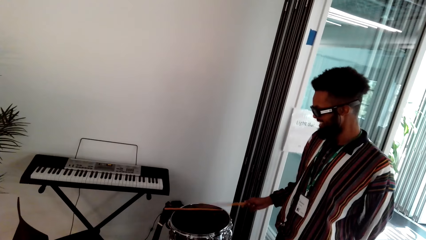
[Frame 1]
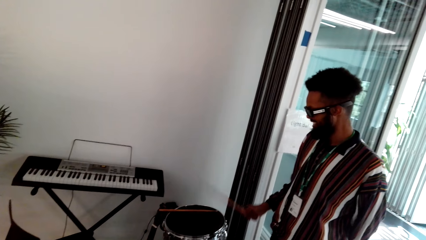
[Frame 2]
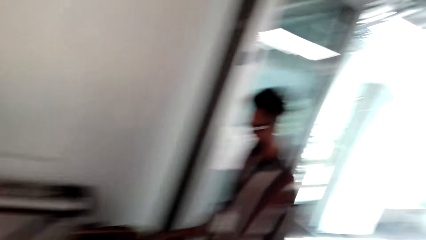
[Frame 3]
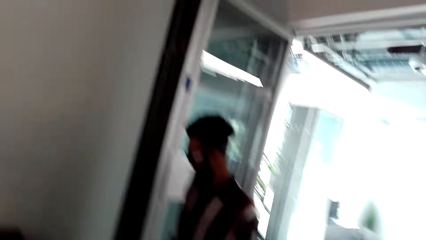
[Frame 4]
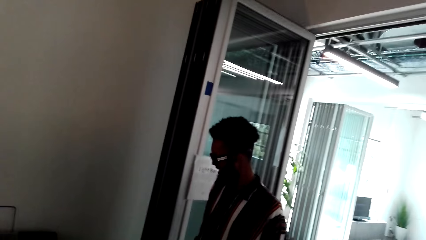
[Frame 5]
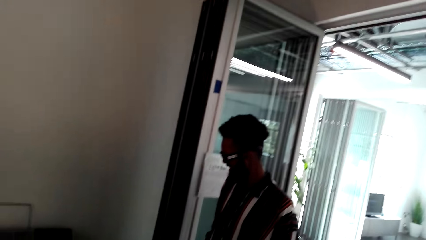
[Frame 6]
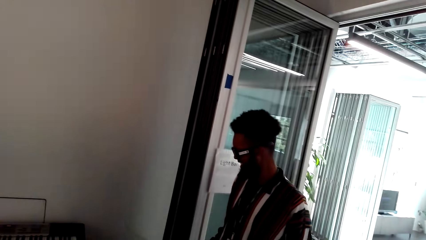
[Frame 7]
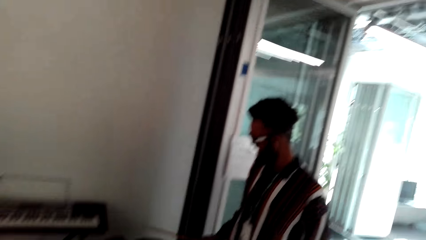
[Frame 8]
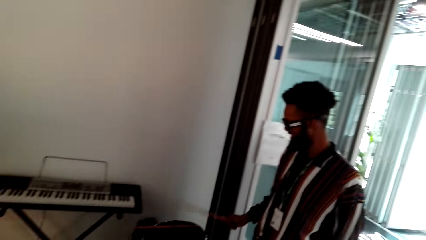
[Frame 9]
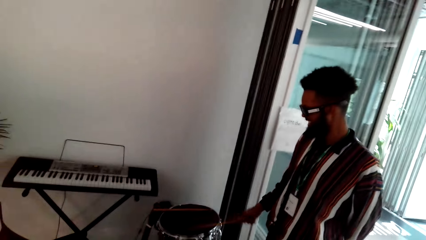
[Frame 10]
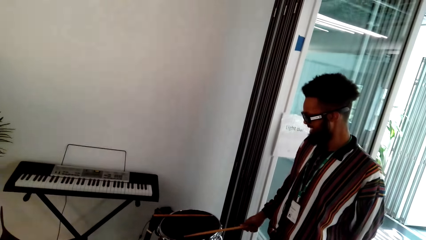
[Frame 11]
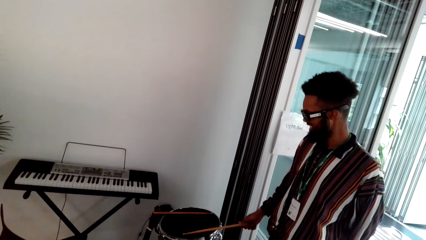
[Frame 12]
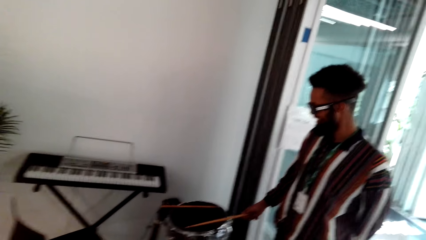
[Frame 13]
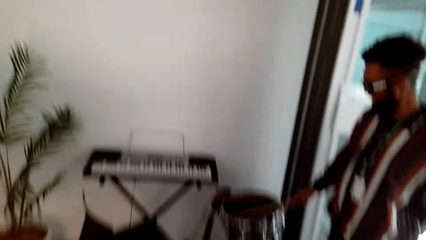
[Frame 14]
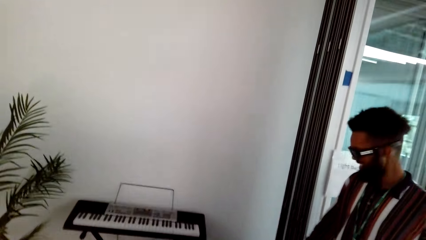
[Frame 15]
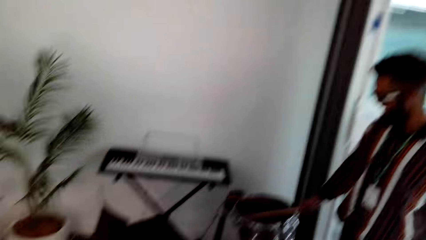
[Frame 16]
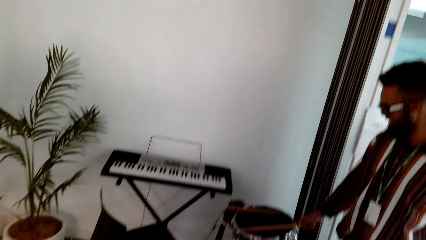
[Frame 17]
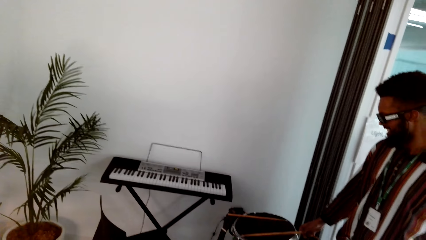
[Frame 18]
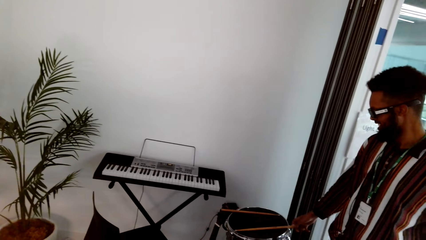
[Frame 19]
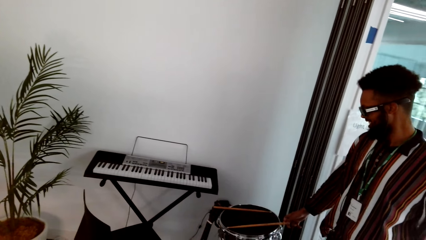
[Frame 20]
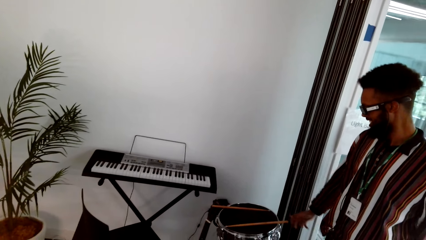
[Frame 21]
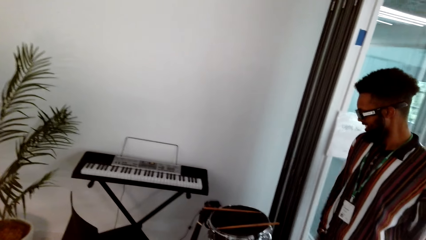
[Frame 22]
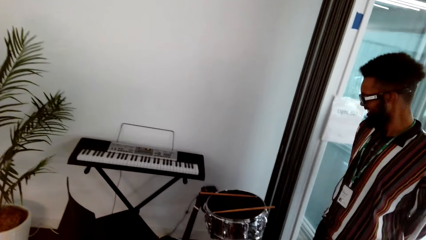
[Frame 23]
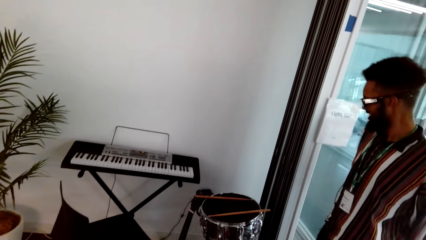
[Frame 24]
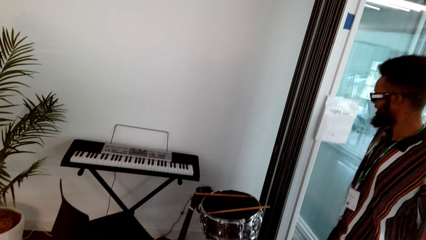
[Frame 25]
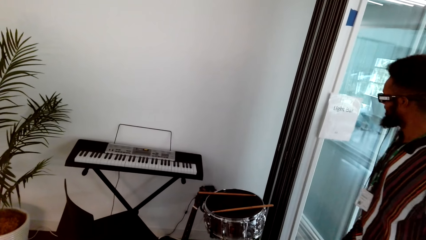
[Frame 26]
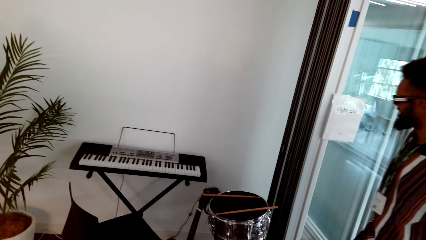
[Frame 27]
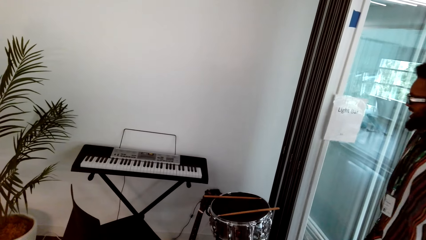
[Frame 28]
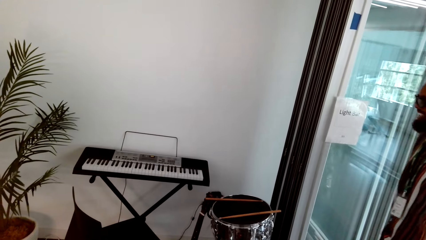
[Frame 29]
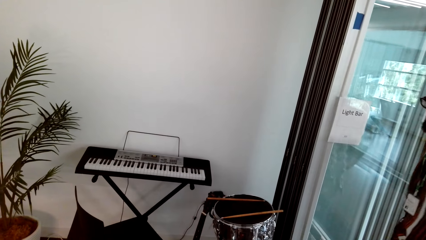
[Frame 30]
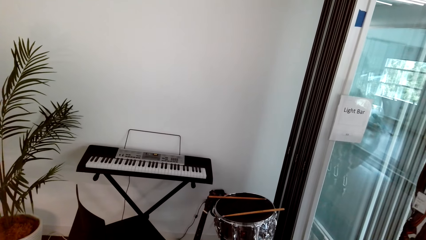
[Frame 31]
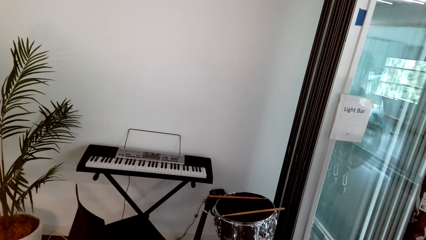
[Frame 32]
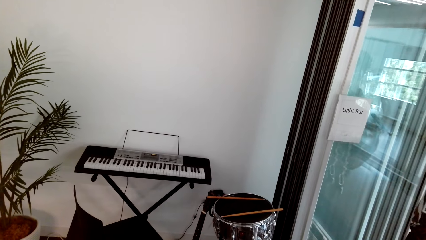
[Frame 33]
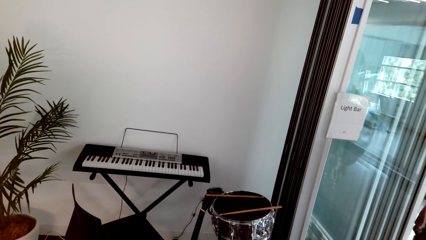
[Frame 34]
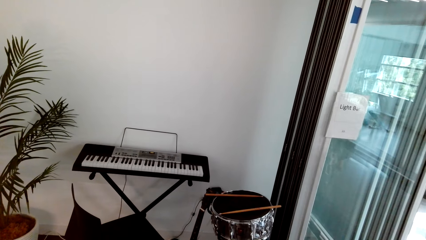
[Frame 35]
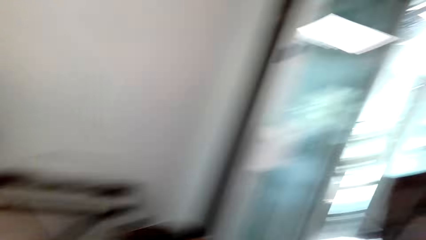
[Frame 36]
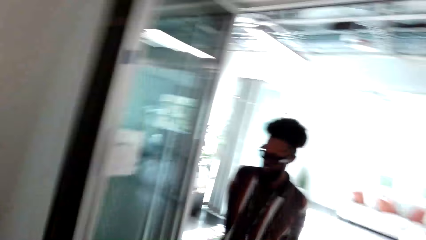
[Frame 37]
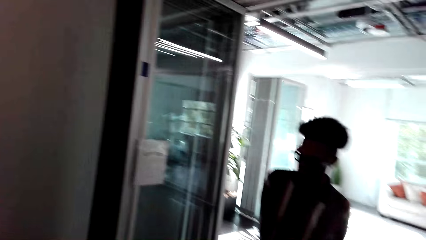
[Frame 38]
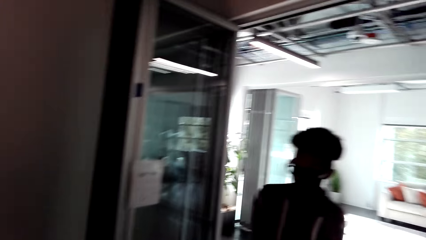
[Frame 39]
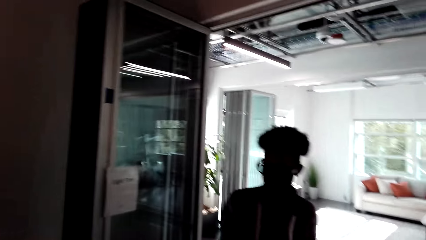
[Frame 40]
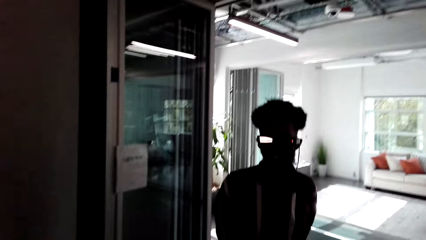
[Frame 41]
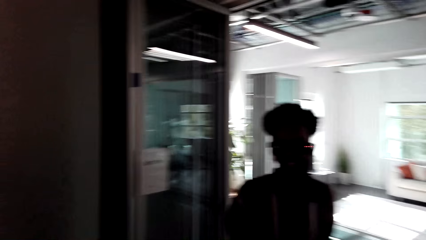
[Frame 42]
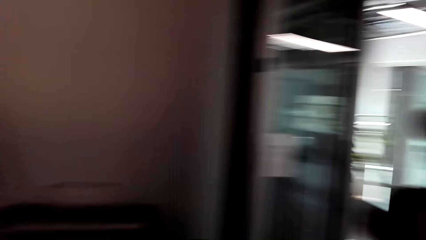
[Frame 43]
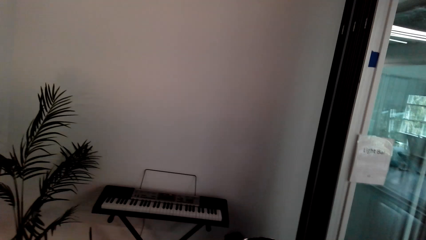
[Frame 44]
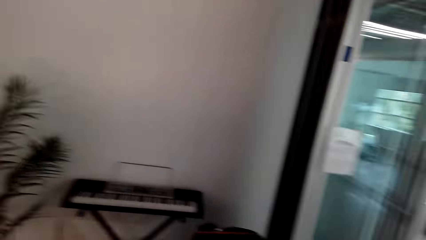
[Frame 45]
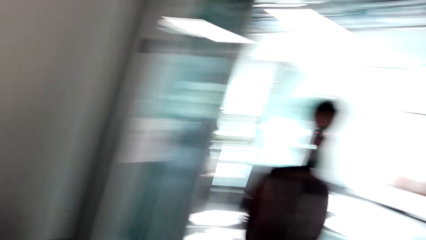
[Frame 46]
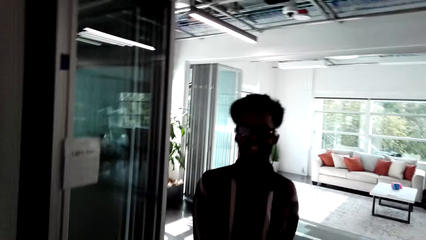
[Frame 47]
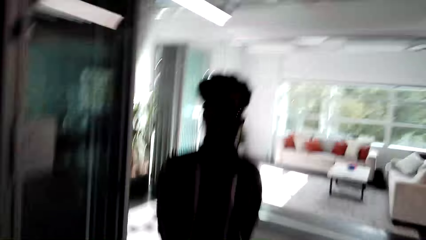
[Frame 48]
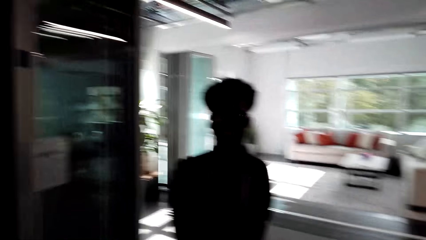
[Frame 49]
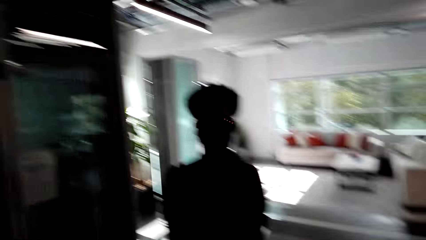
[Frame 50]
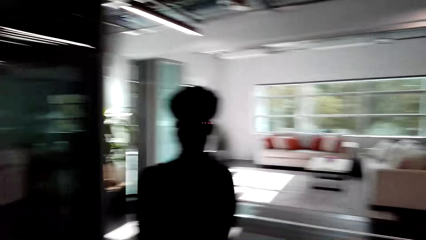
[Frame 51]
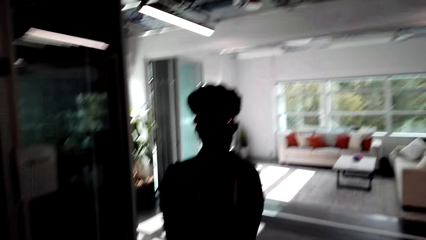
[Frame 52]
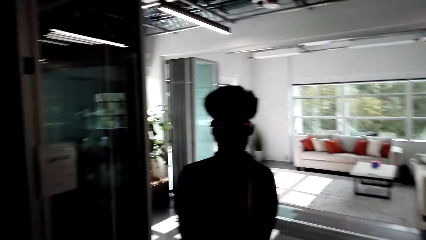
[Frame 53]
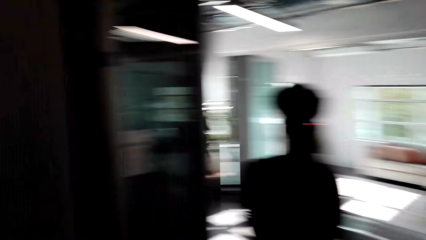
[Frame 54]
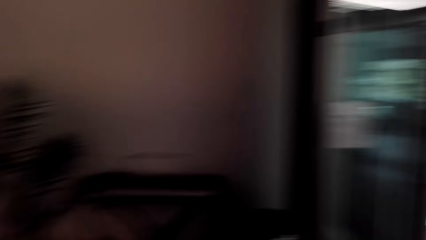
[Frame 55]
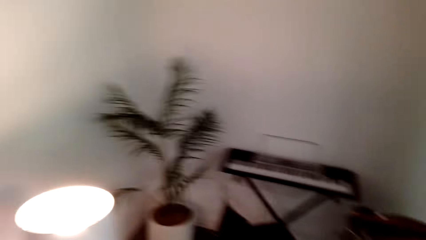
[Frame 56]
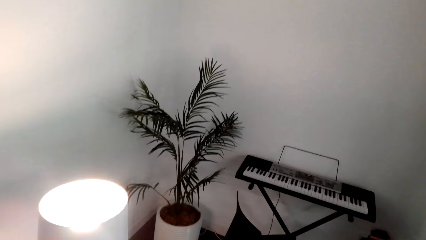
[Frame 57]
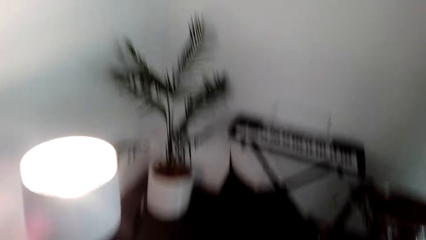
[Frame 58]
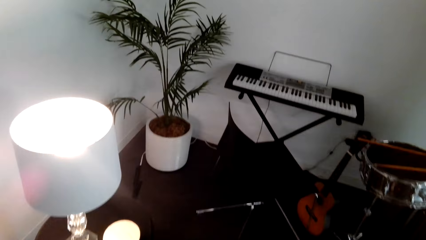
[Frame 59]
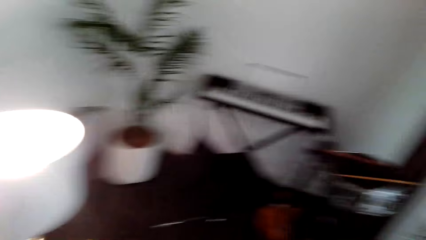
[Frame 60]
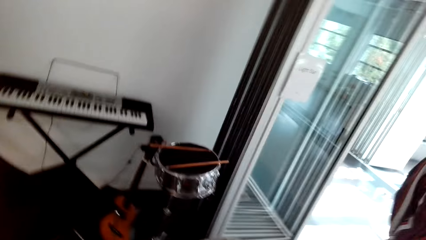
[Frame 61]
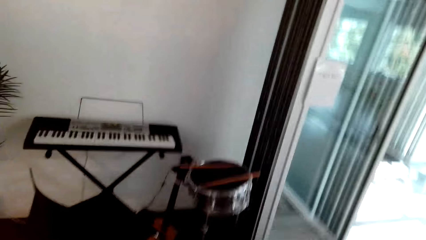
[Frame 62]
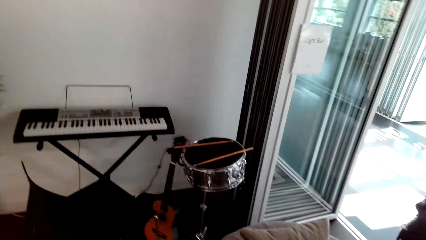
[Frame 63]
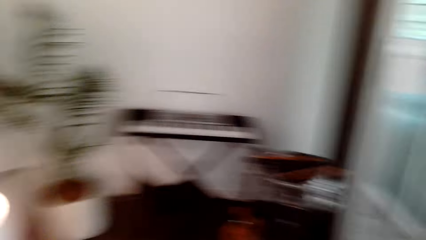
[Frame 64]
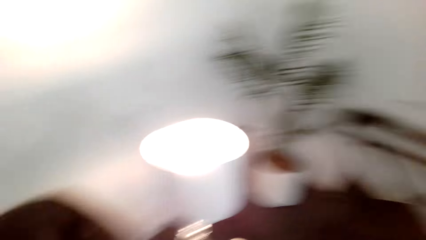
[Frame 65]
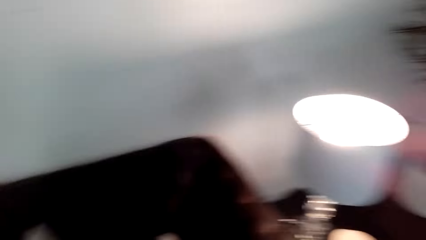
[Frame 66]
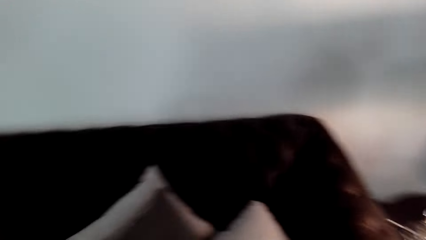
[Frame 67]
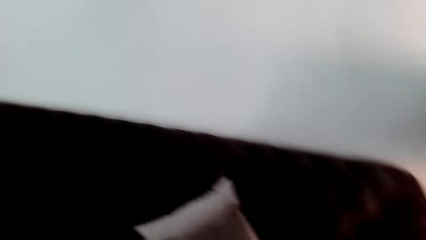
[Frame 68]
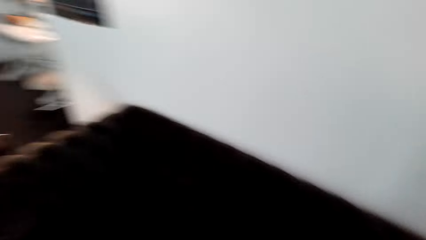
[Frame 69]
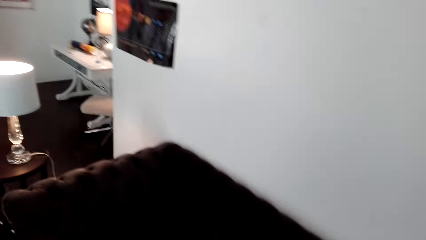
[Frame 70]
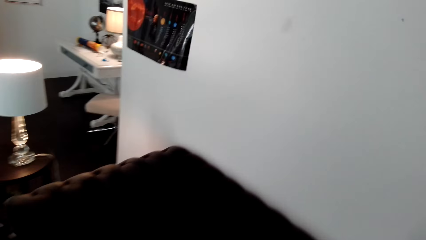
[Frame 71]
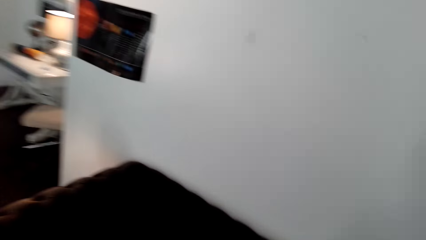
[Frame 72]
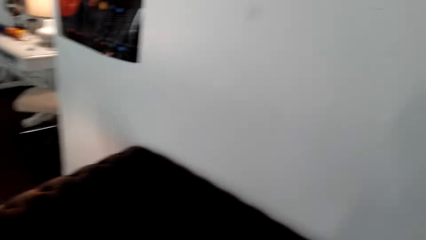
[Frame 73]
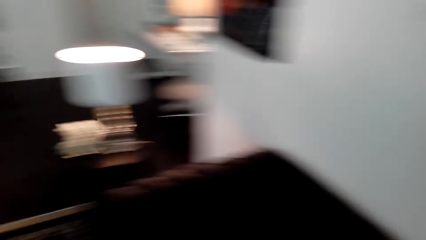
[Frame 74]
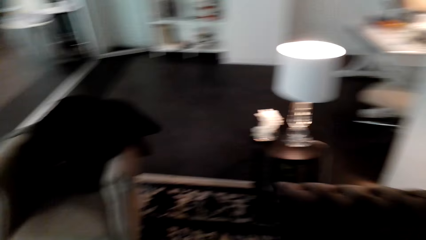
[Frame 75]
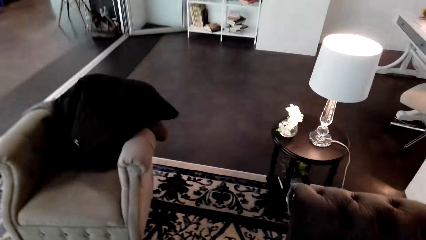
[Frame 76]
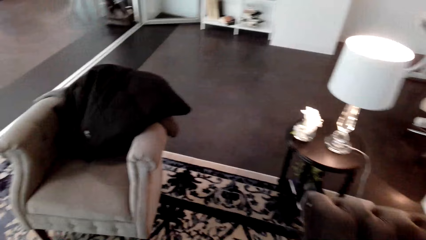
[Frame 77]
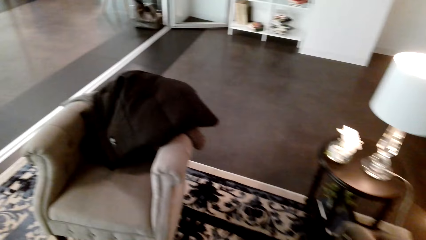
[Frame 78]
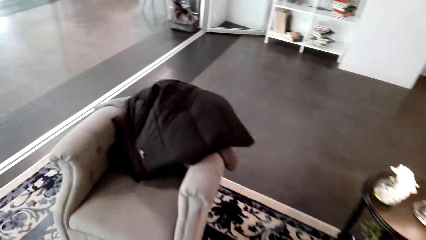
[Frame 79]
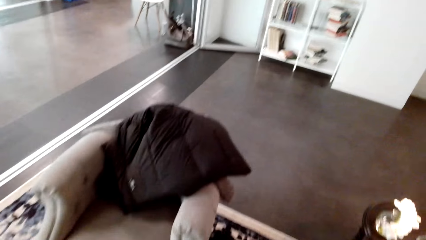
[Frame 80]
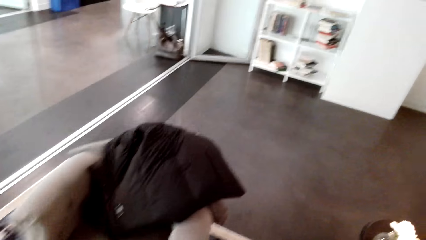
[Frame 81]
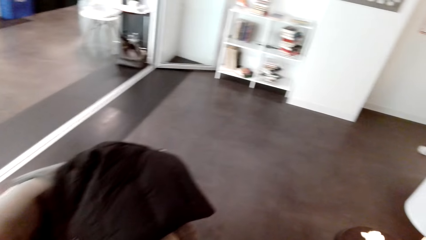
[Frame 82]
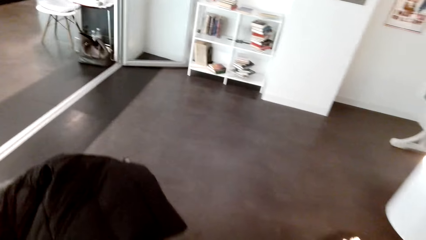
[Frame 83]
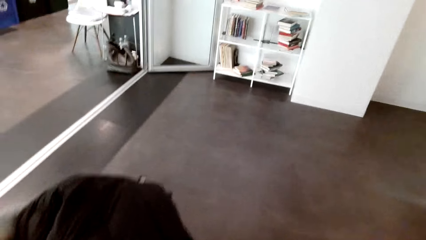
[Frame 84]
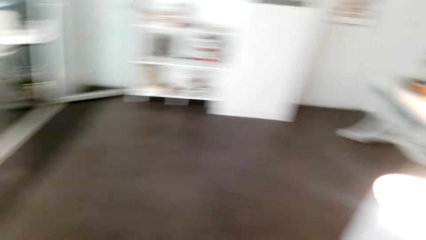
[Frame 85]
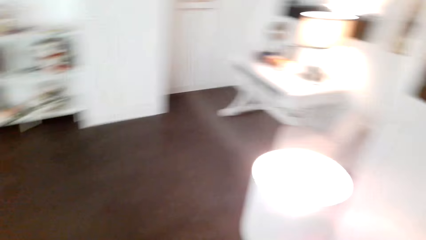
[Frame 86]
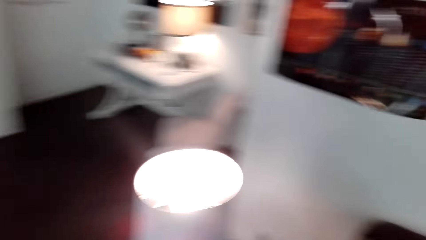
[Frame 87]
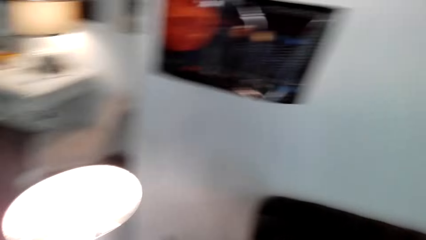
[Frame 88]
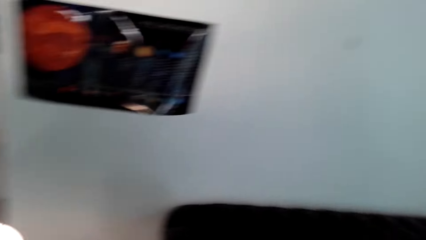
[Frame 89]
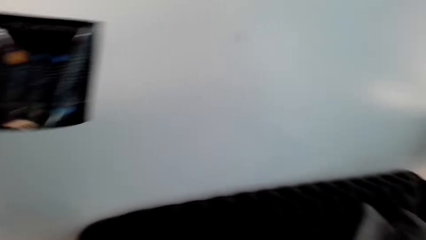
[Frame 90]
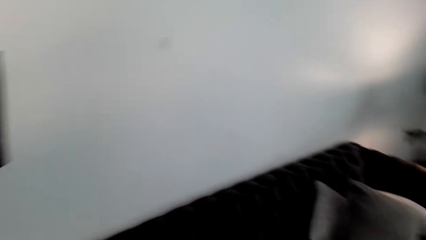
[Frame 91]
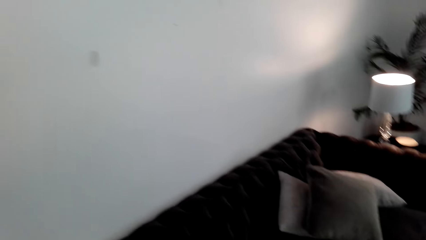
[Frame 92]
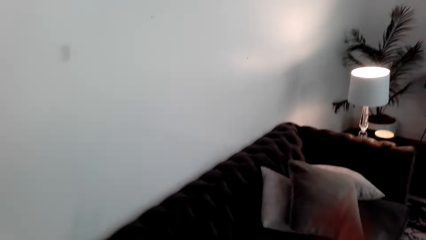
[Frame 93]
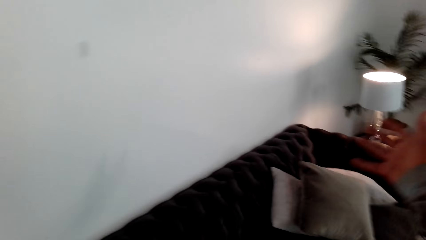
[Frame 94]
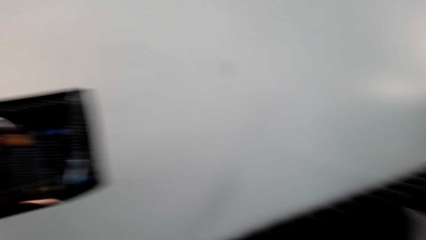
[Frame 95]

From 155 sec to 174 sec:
A man drums. The man speaks. The man drops the drum stick. The man speaks. The camera wearer looks around. The man speaks. The camera wearer speaks. They walk forward. They turn around.
